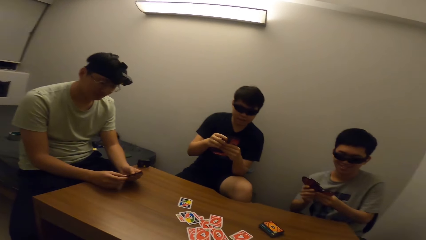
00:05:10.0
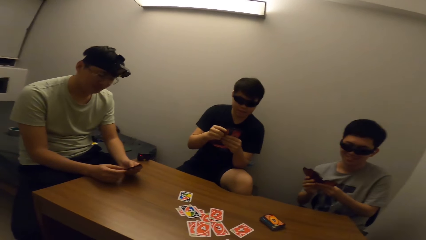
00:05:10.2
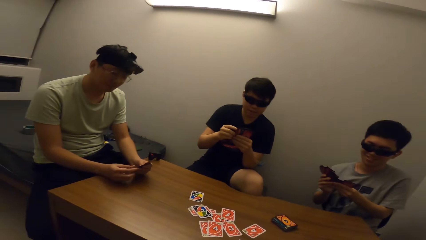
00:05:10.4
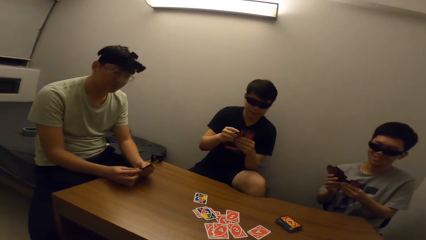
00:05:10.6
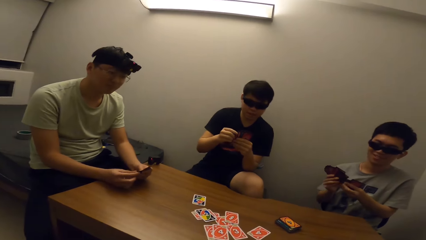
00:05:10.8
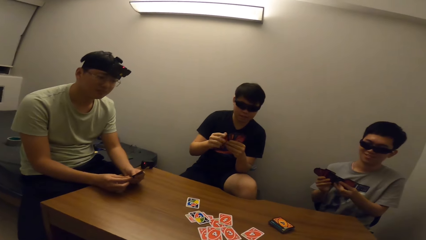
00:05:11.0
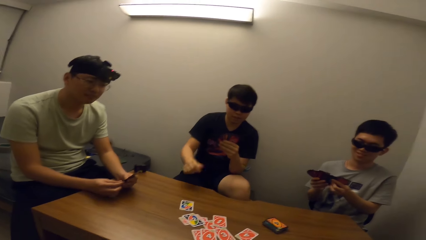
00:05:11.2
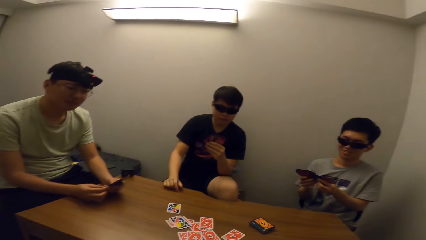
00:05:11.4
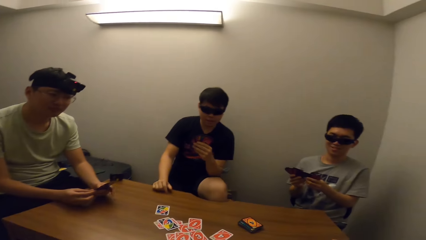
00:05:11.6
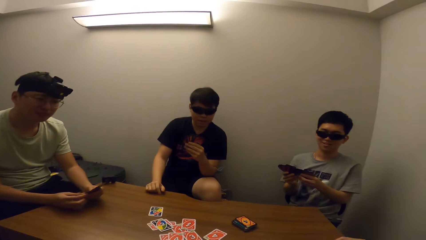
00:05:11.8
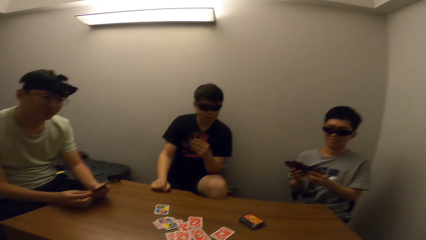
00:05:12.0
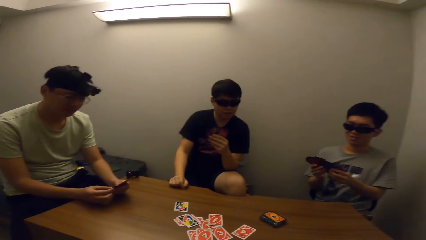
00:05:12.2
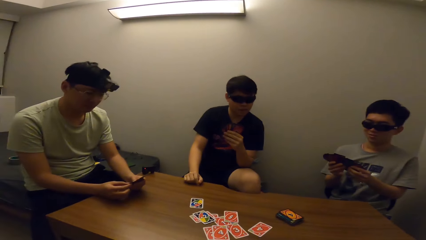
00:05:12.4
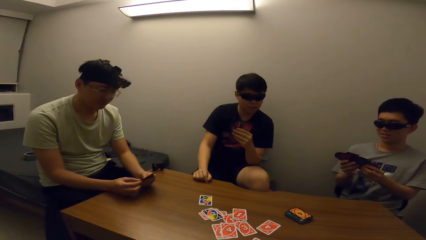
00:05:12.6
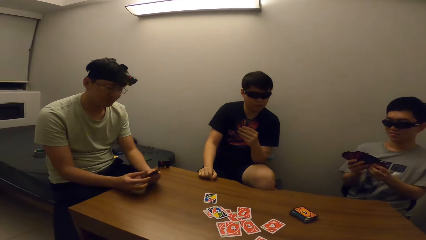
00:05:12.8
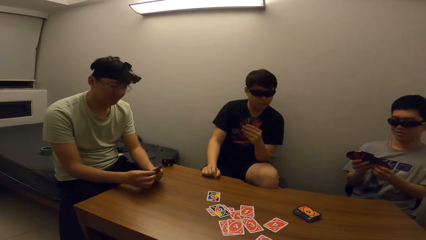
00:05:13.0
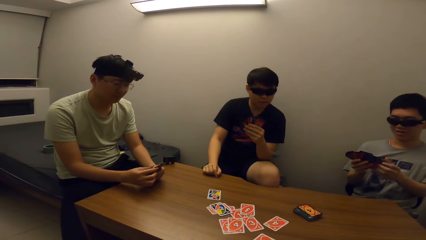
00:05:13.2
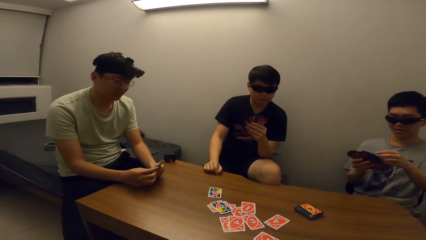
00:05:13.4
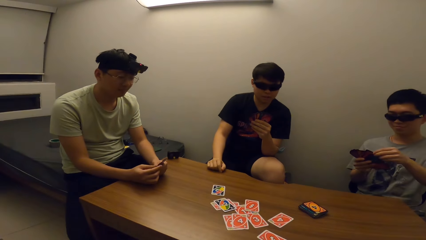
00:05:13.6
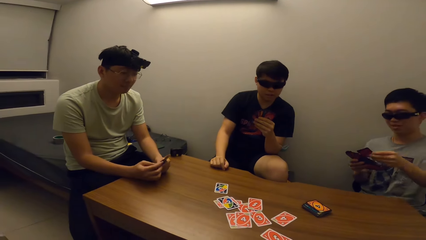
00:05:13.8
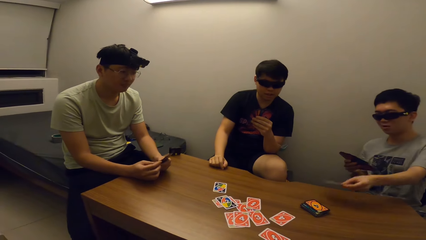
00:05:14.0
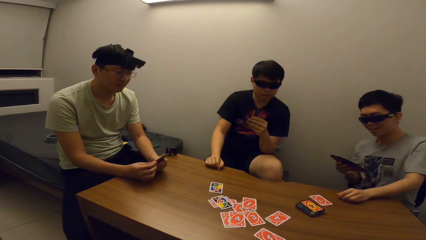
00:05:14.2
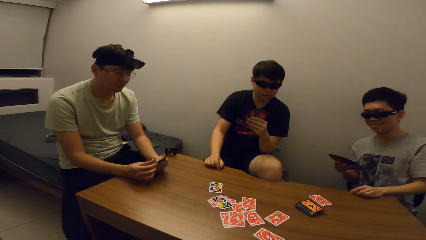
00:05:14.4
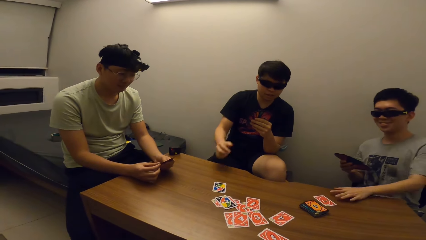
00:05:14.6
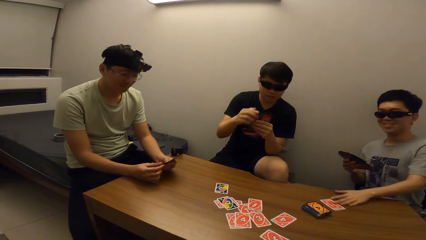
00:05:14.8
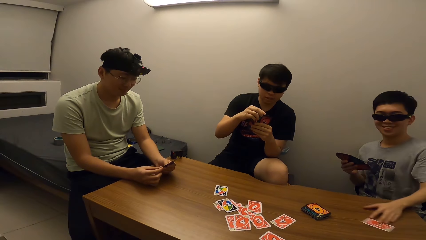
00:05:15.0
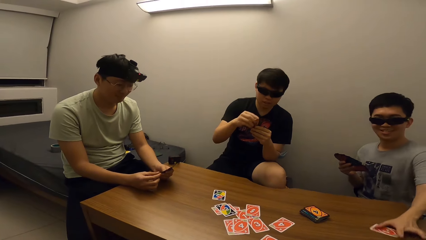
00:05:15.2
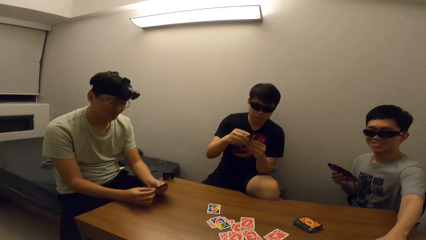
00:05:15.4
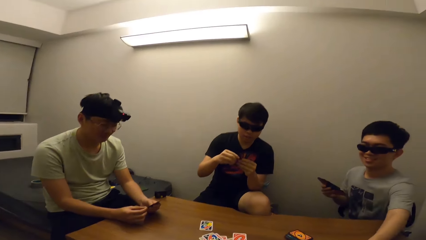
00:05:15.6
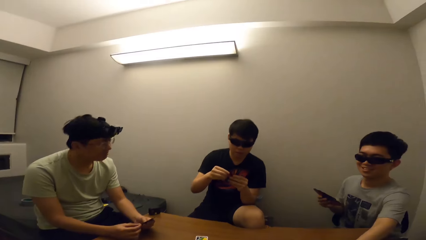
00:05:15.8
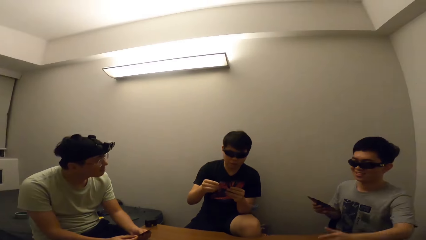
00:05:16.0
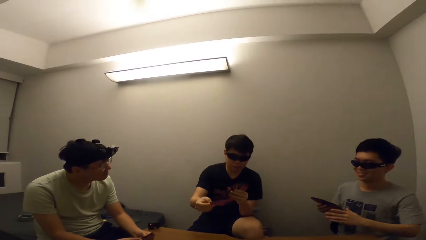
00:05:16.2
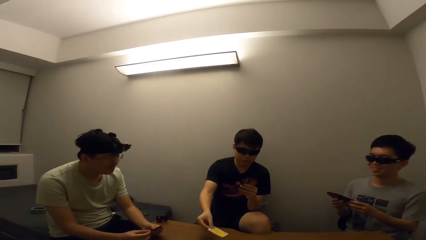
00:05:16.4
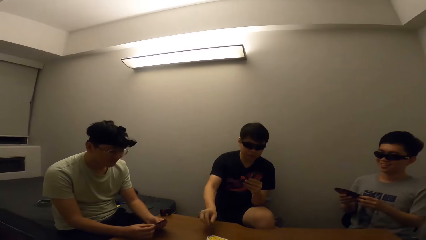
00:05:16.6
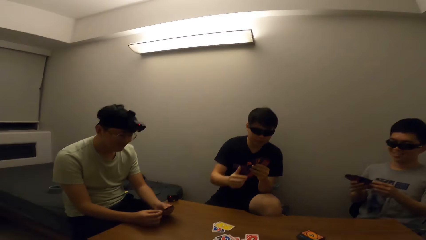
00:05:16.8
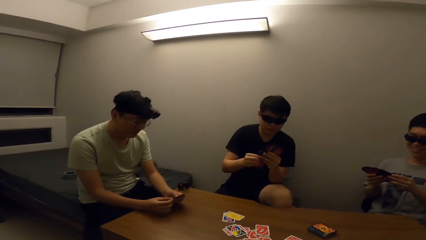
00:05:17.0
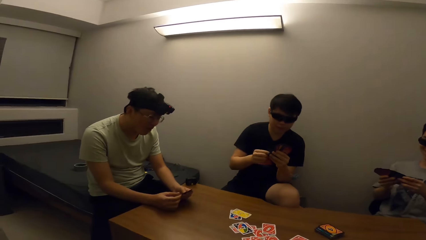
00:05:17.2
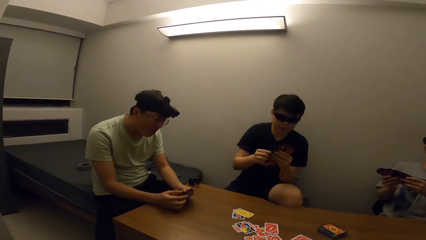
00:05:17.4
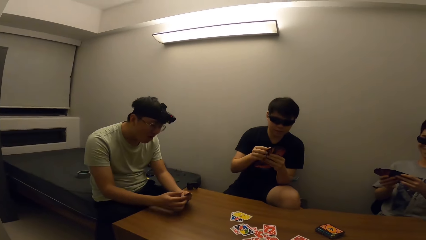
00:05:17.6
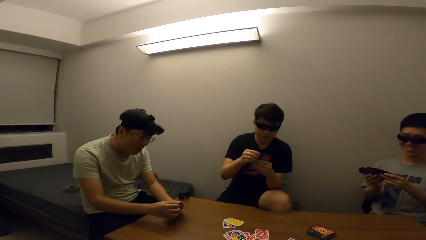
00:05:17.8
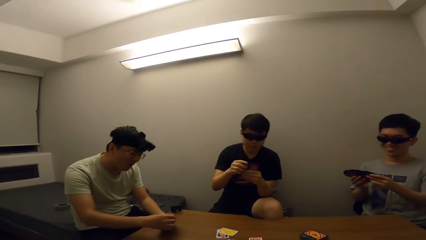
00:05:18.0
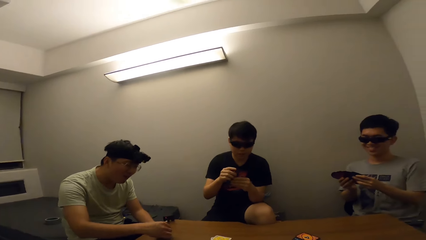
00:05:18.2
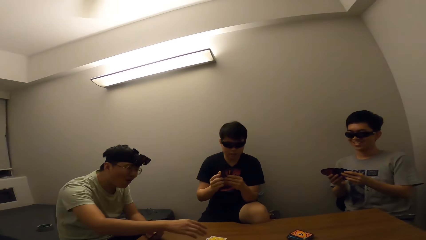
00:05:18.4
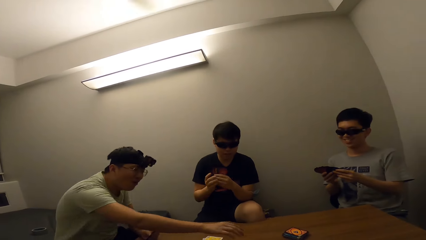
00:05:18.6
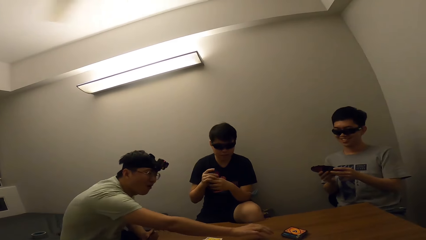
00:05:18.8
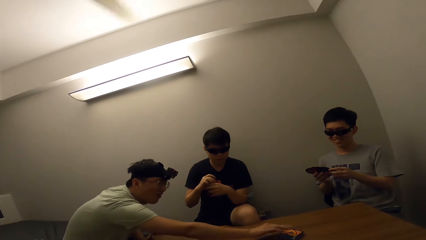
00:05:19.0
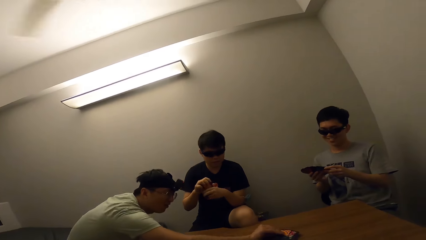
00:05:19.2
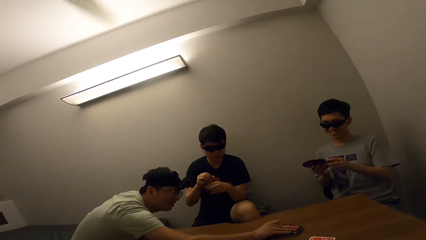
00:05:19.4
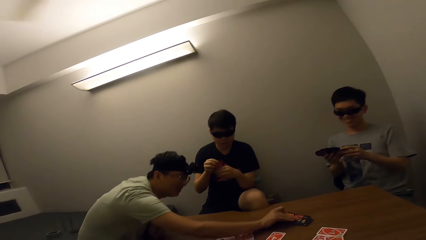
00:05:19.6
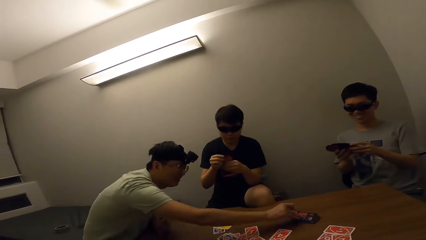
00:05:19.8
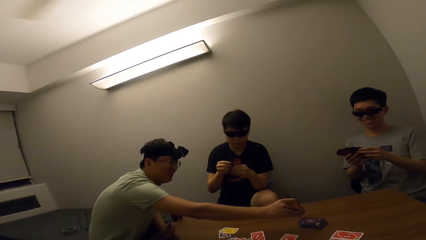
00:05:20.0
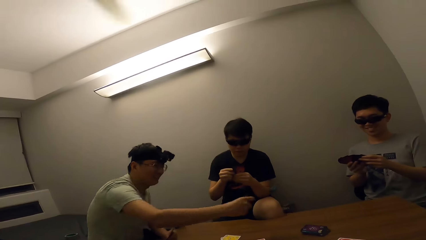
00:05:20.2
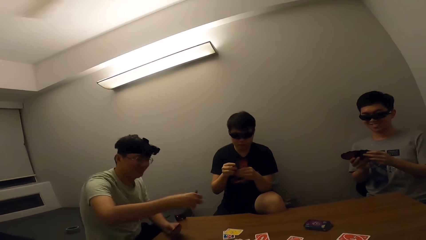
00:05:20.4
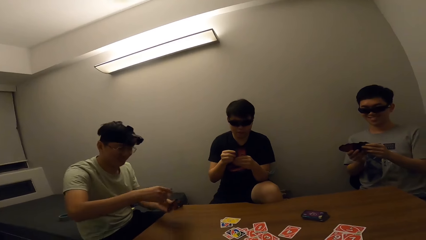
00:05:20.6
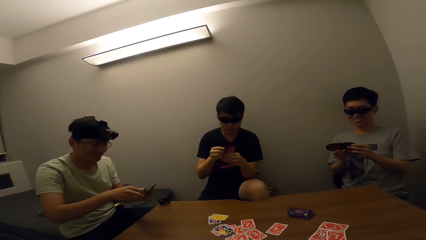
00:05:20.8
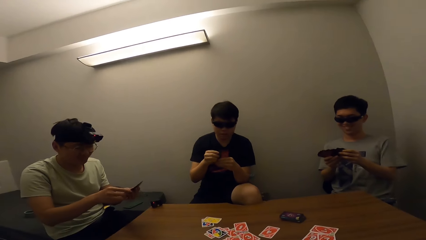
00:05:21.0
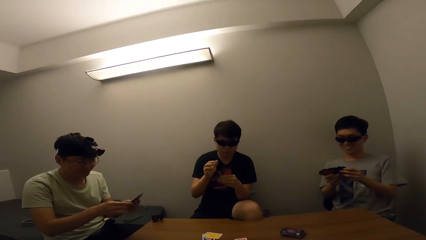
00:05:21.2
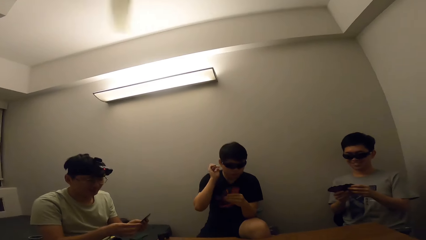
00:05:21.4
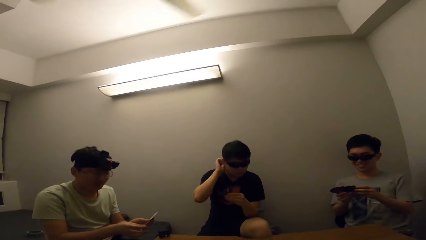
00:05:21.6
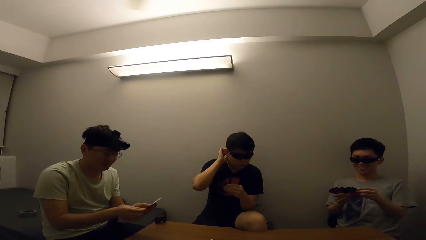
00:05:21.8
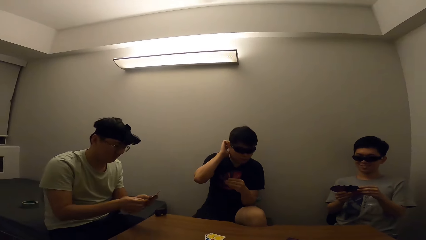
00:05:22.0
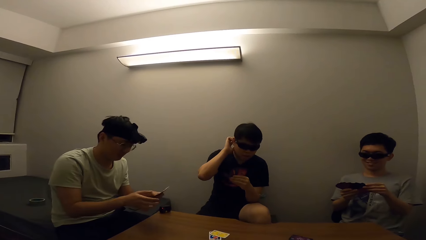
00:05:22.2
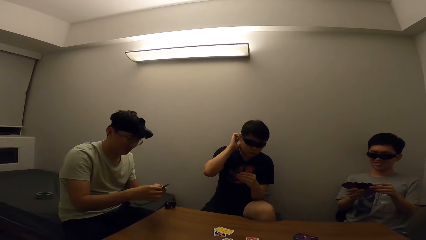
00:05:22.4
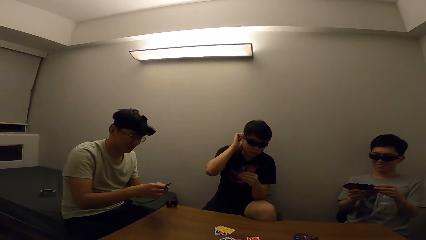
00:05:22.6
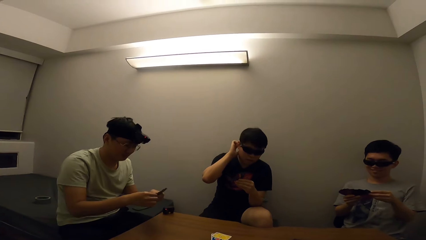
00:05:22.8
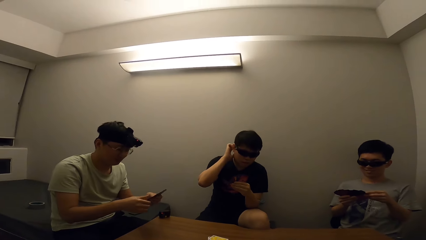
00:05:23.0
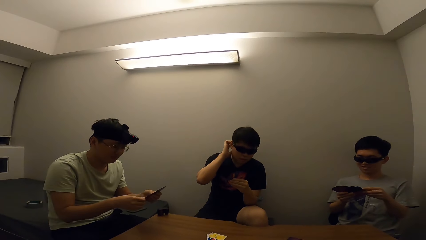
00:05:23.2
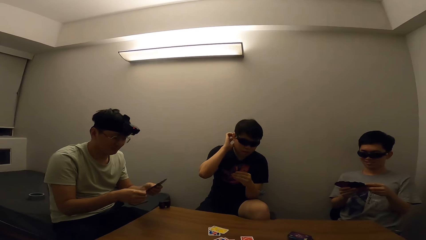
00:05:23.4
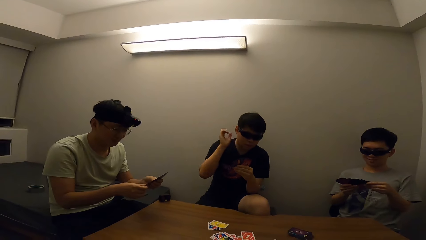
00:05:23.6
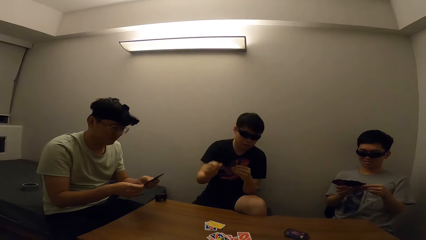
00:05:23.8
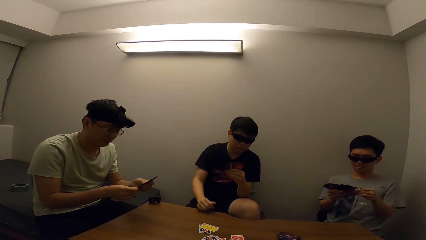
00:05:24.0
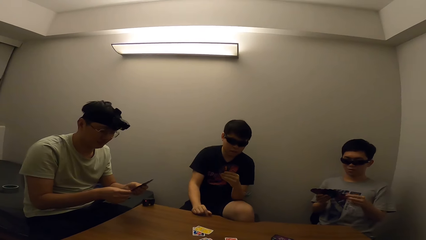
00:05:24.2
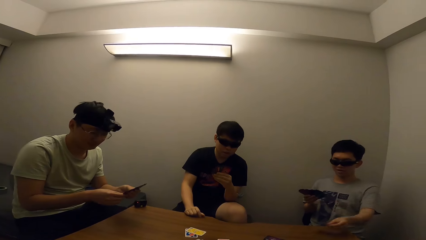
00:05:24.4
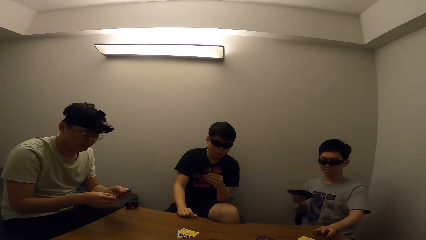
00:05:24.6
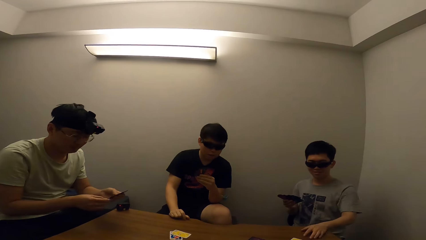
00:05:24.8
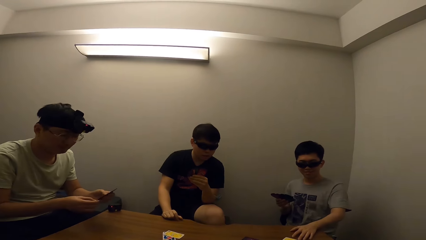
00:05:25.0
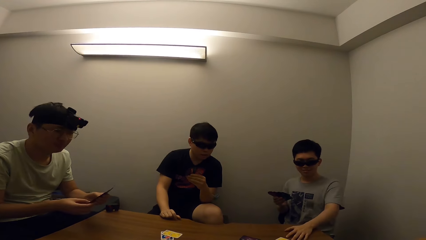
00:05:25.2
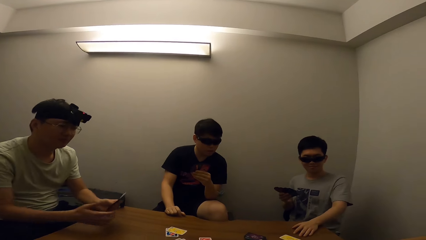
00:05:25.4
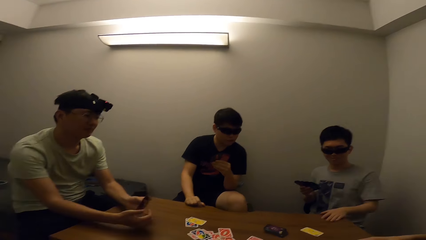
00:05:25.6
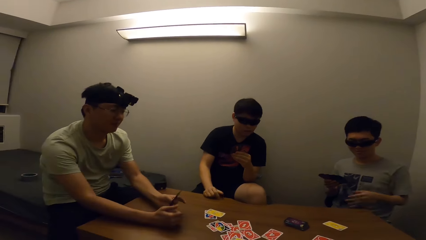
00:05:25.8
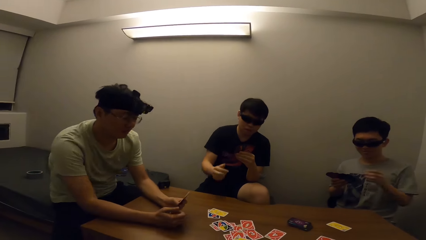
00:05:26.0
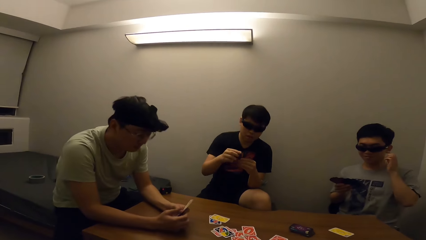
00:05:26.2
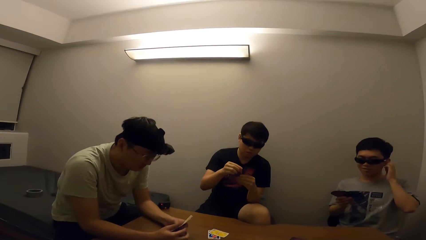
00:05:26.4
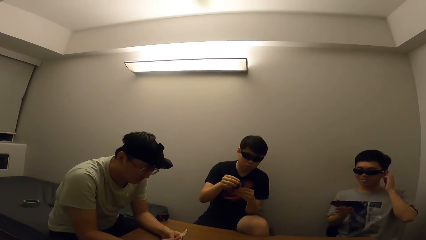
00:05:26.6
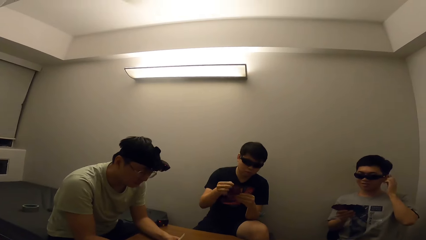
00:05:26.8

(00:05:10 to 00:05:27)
A man places a card on the table. Another man drops cards on the table. The camera wearer stares at a third man. A fourth man picks a card from the table. The camera wearer stares at the third man.
